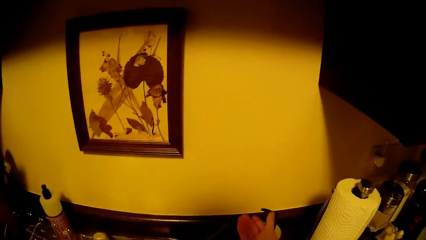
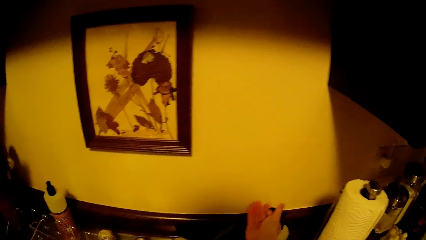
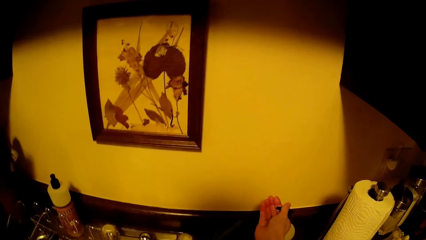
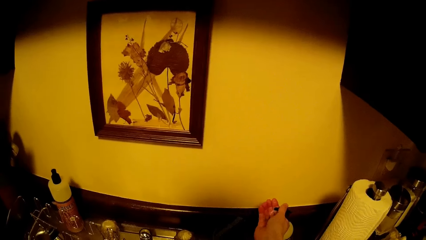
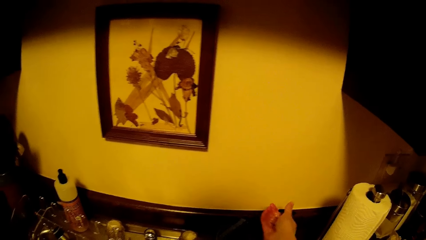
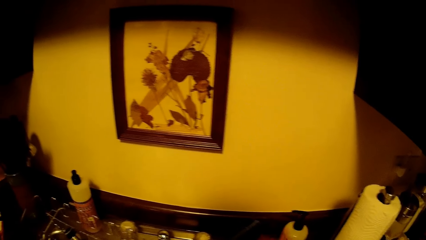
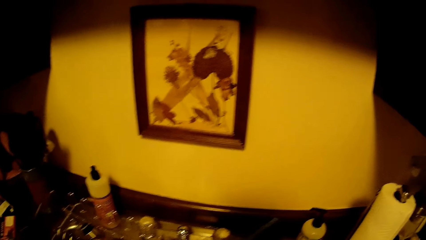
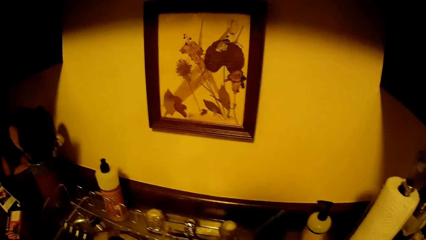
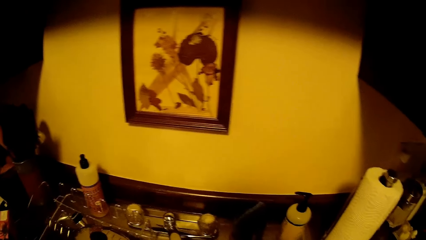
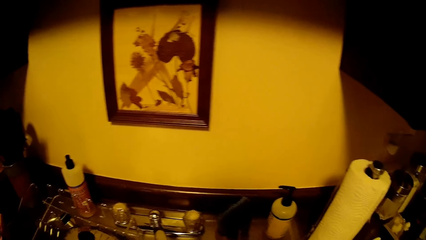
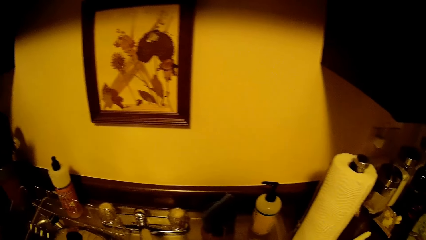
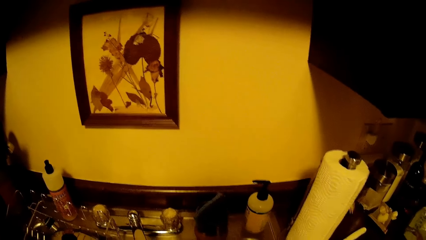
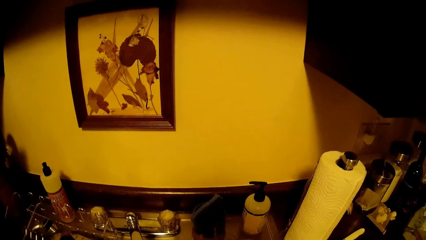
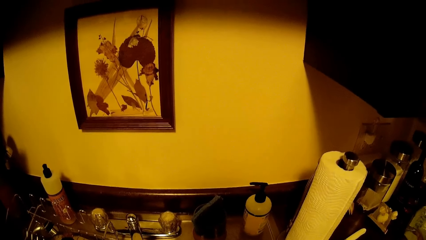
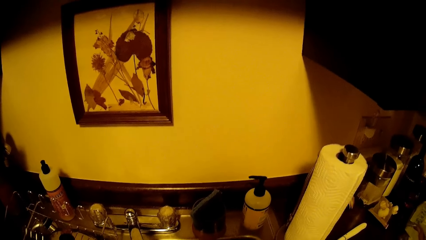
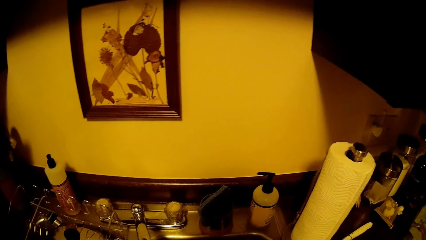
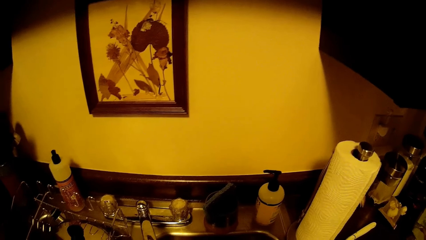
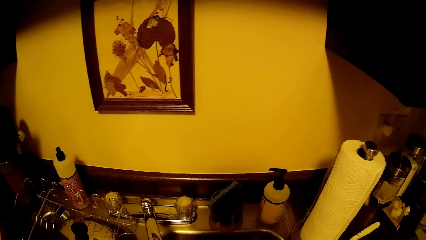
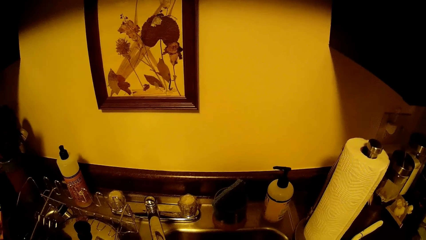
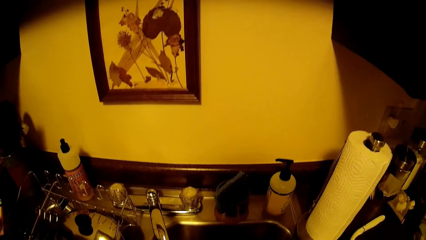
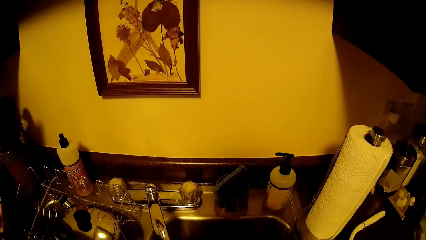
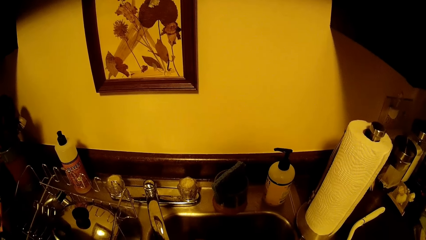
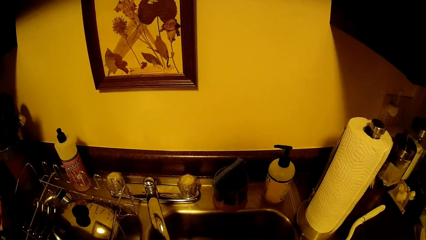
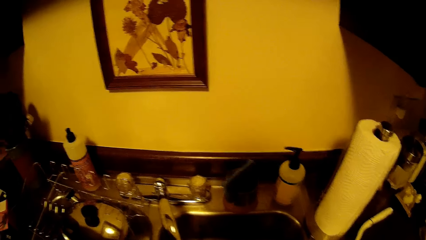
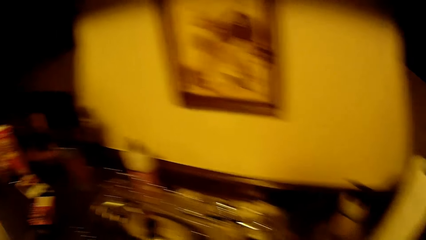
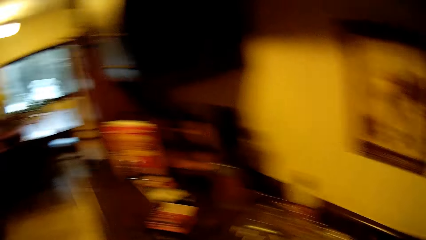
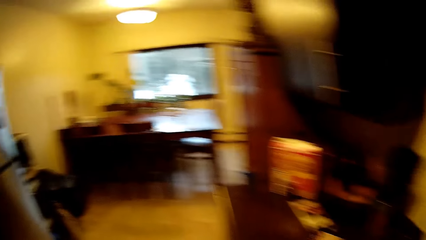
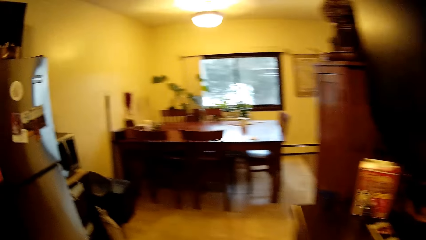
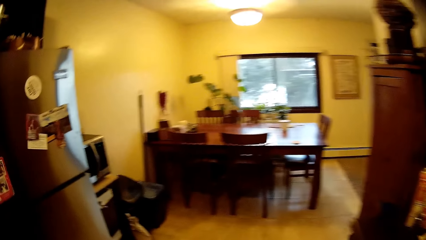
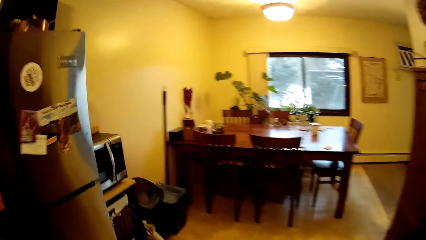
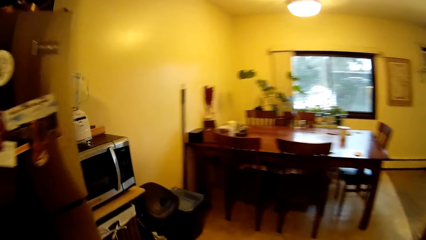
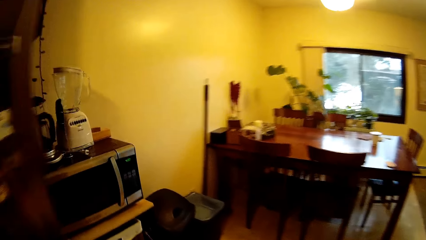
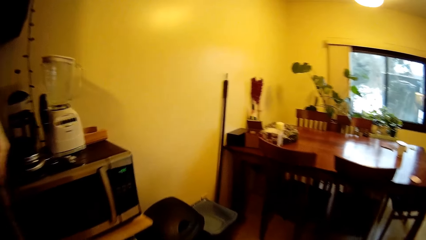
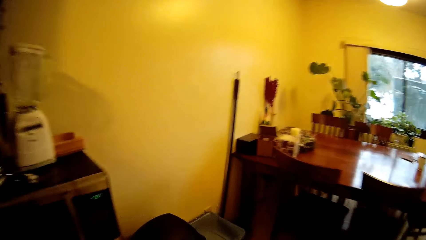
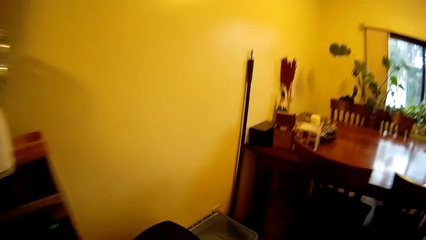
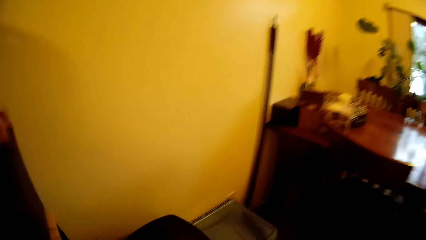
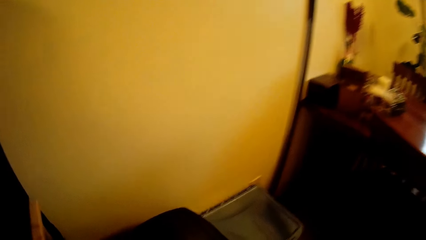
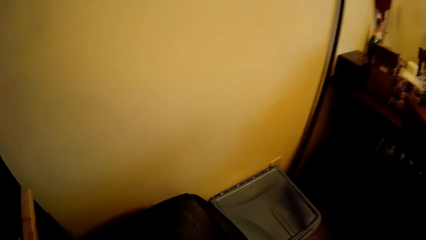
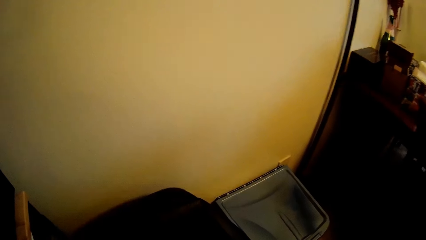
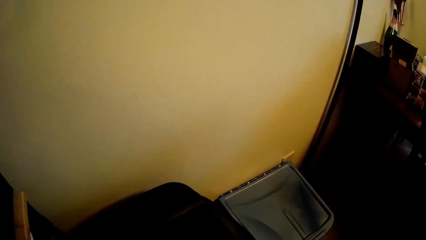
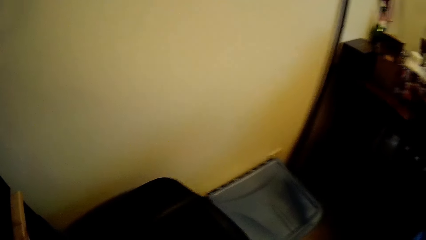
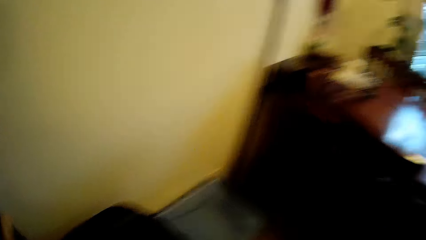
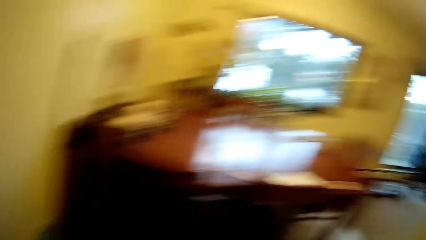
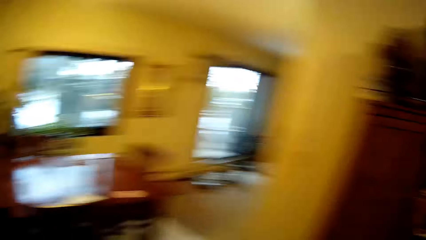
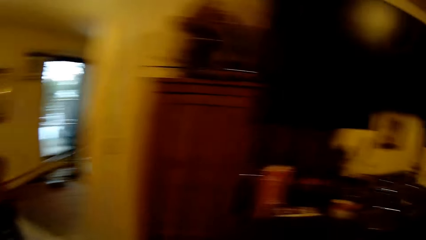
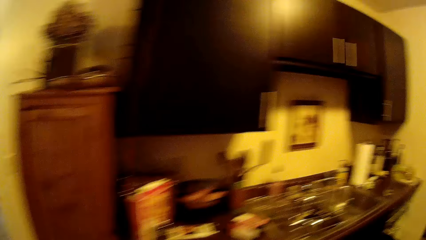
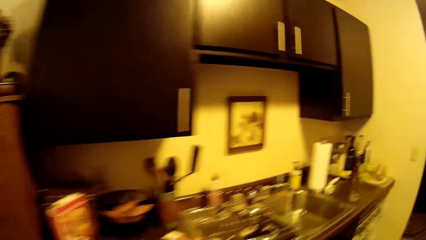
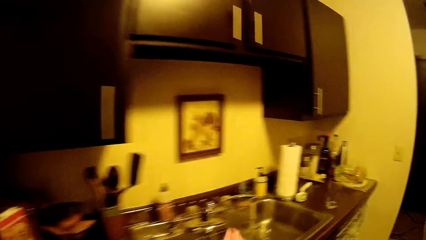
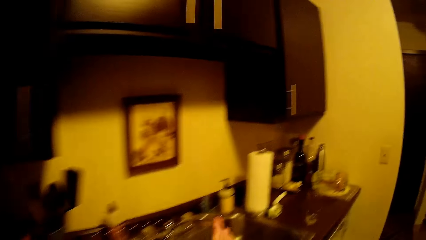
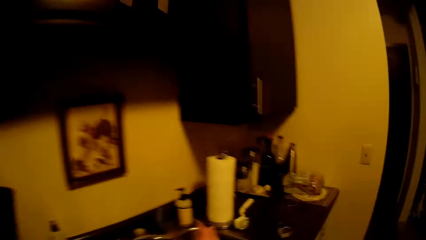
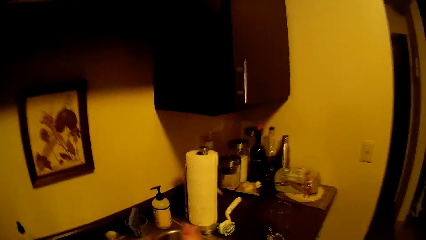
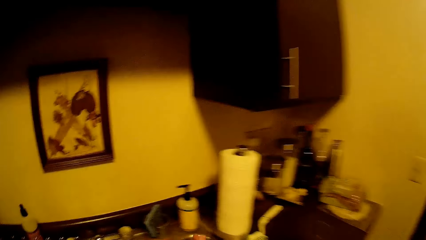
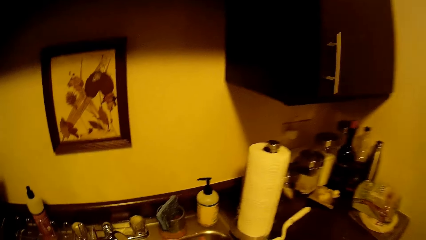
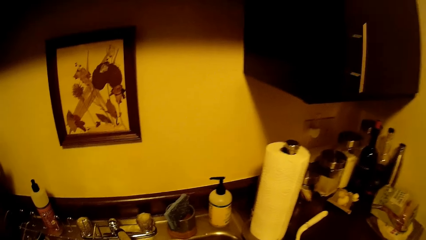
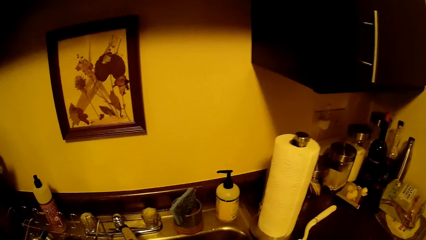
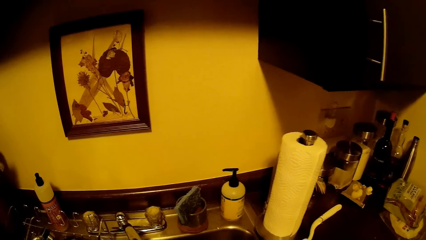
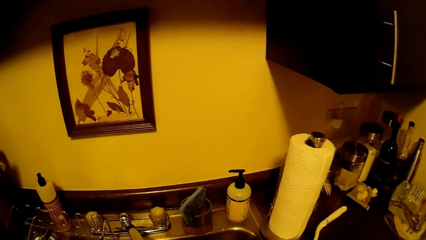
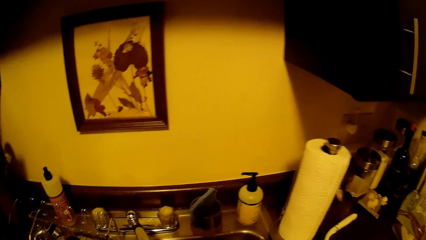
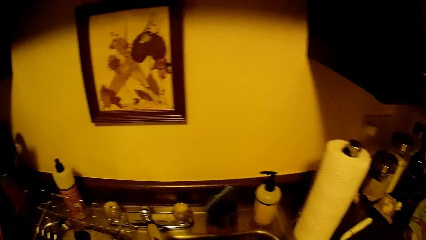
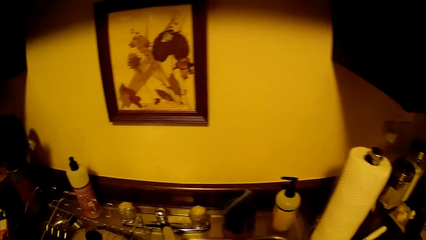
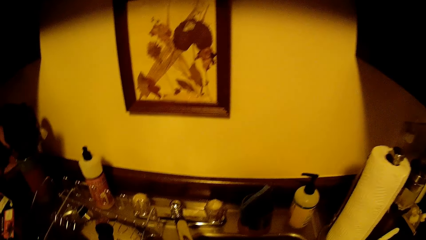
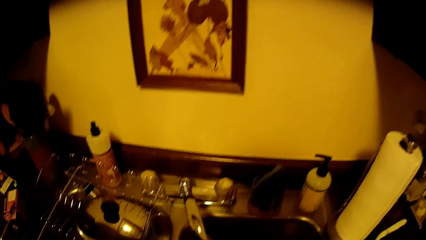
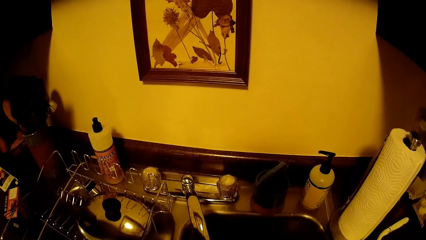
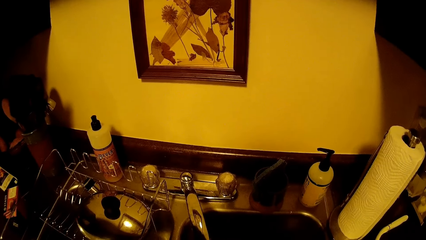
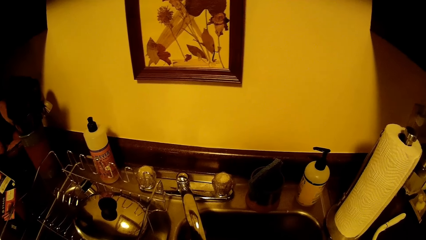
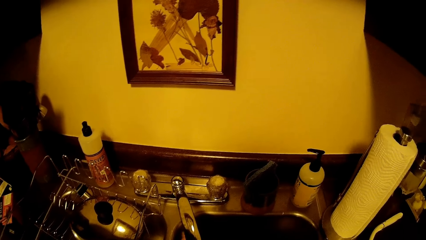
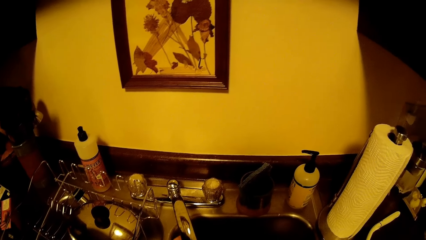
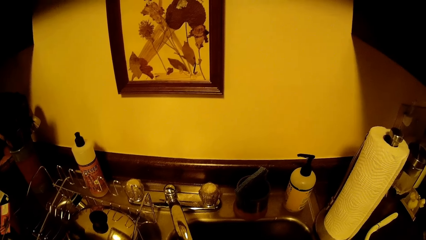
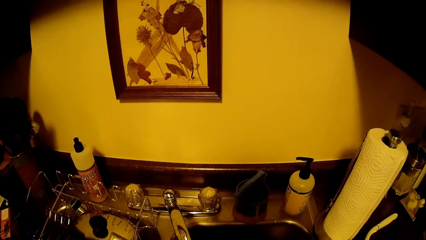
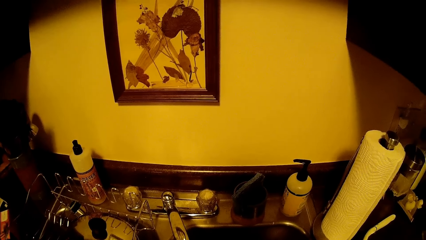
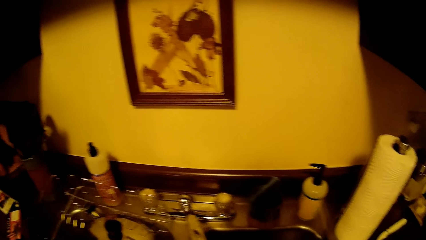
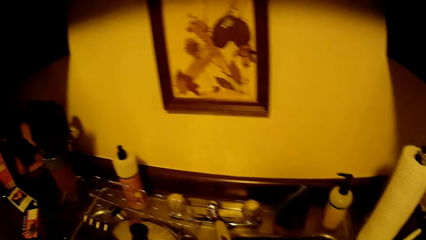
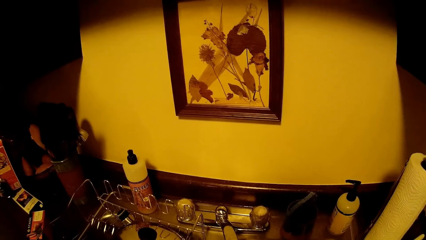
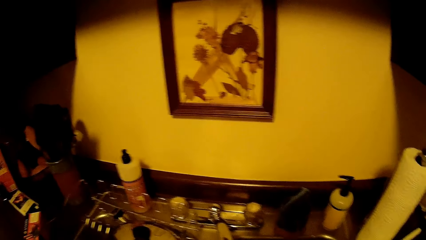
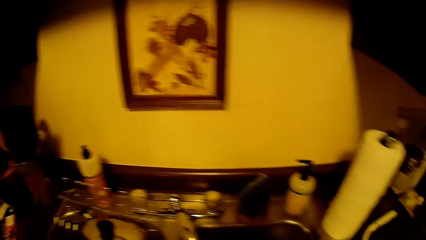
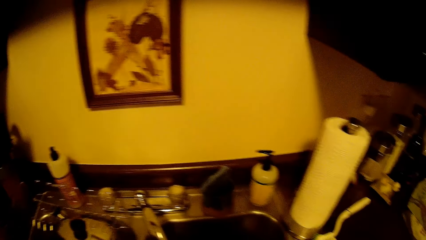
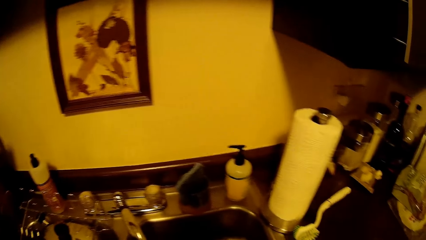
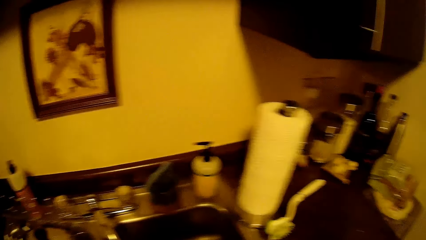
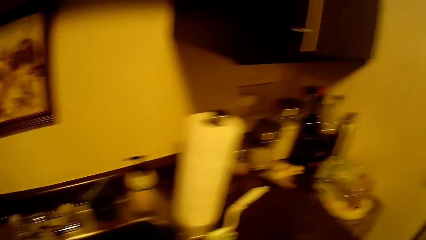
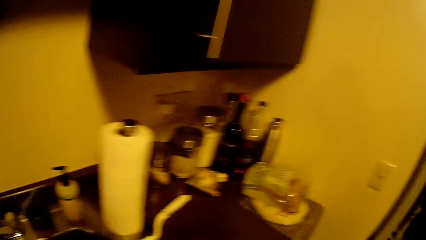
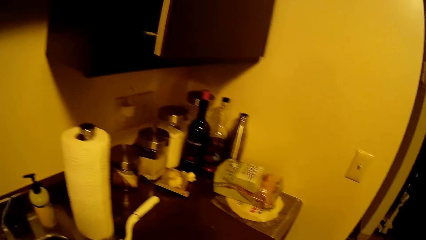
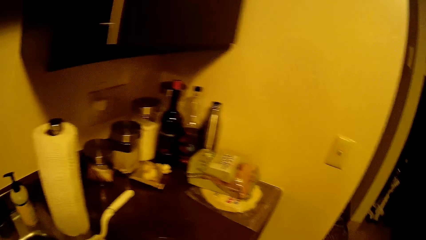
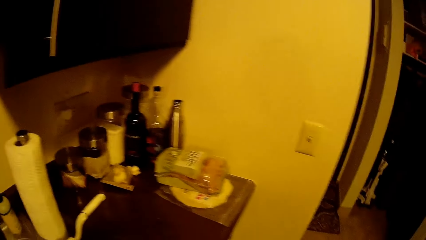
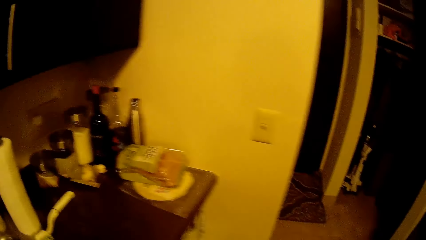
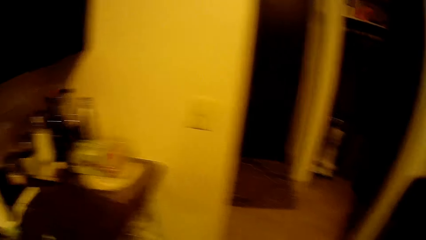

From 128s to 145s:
The camera wearer applies soap on the hands. She takes the soap from a bottle with her right hand. She opens the bin with her right hand. She puts something in the trash bin. She washes her two hands in the sink. She does something.
